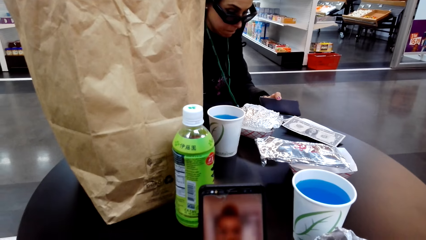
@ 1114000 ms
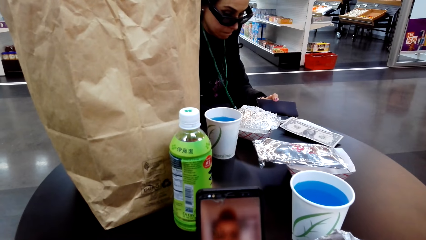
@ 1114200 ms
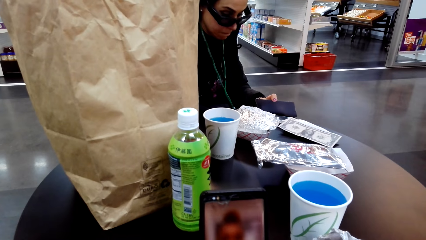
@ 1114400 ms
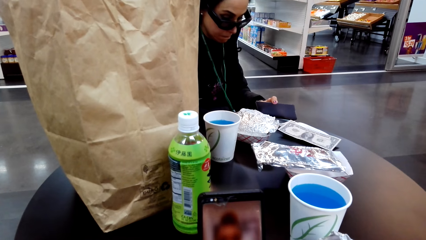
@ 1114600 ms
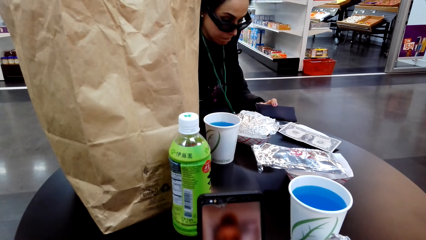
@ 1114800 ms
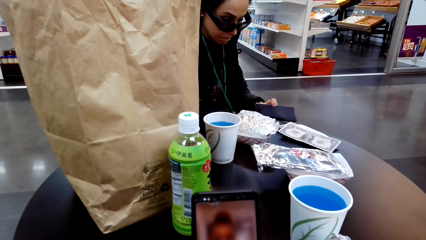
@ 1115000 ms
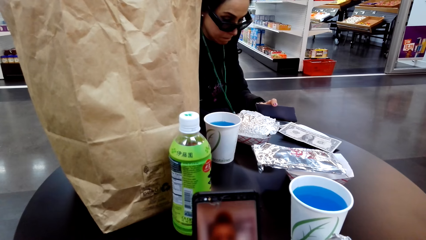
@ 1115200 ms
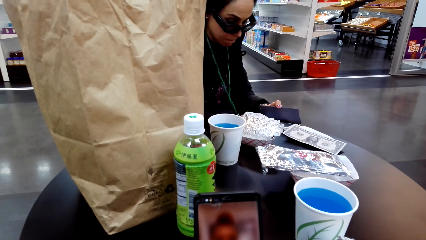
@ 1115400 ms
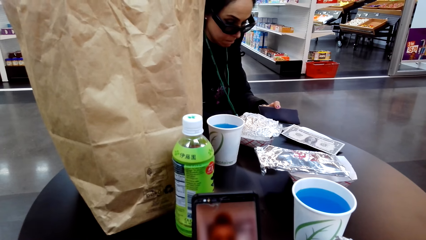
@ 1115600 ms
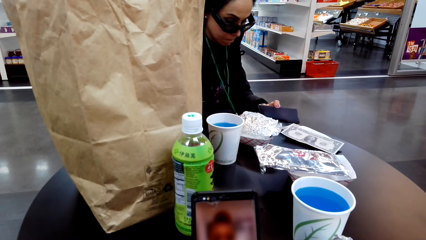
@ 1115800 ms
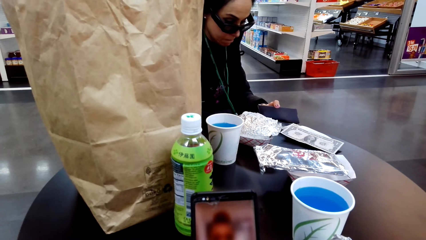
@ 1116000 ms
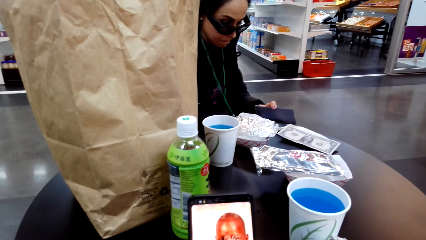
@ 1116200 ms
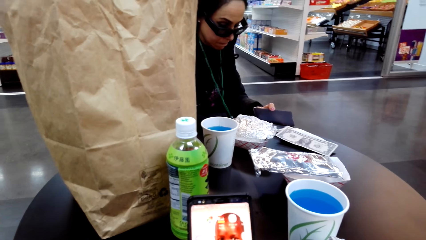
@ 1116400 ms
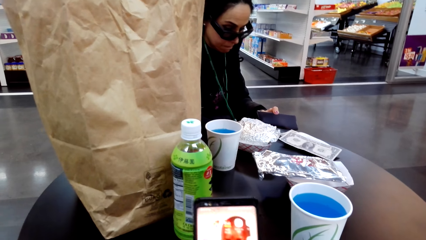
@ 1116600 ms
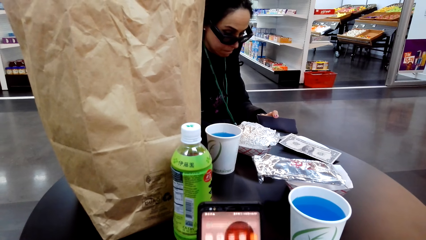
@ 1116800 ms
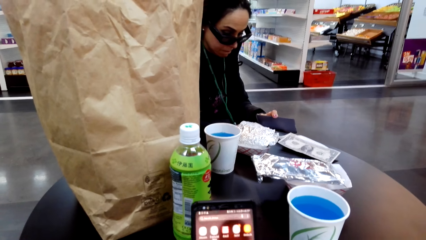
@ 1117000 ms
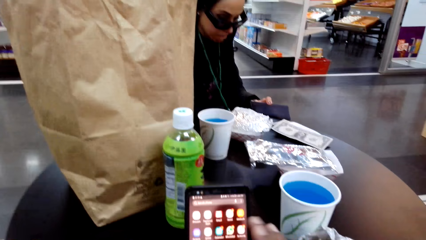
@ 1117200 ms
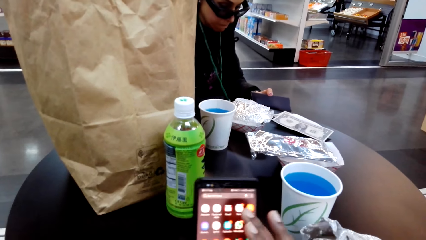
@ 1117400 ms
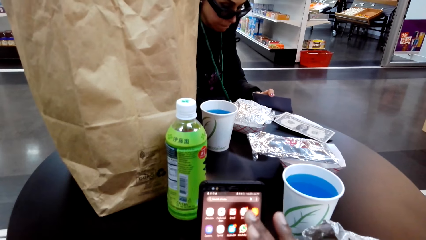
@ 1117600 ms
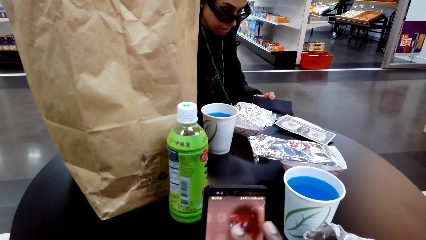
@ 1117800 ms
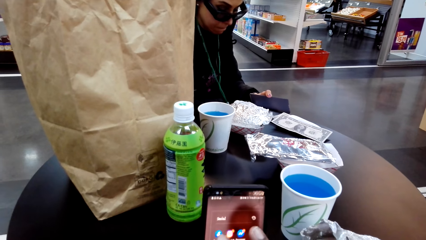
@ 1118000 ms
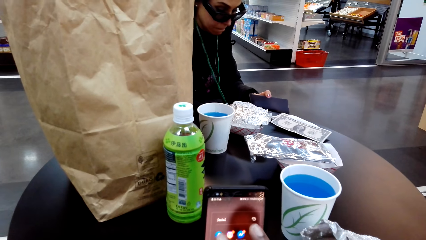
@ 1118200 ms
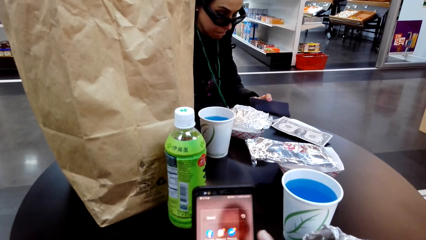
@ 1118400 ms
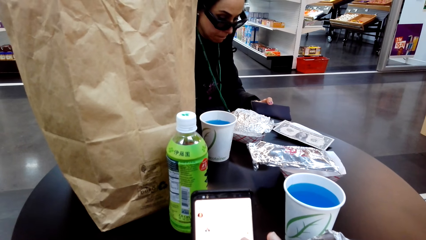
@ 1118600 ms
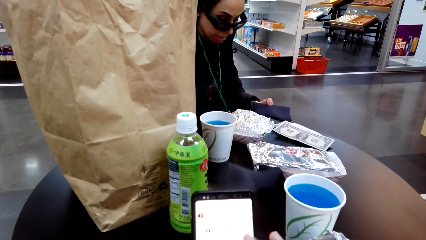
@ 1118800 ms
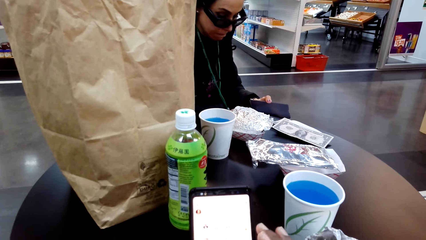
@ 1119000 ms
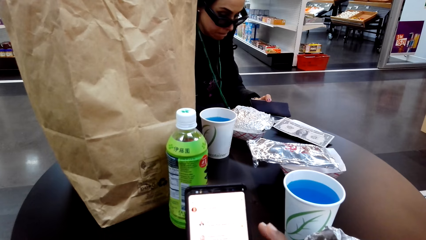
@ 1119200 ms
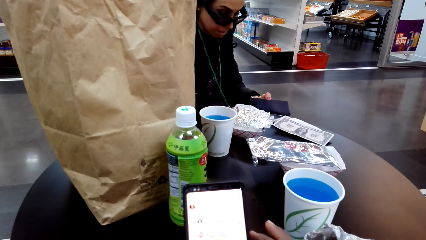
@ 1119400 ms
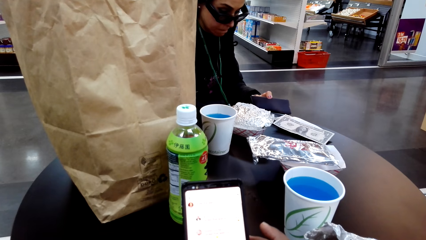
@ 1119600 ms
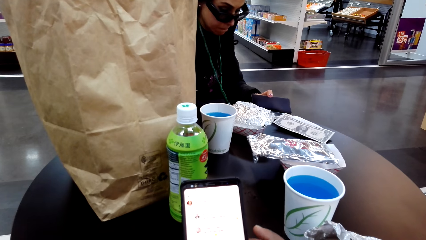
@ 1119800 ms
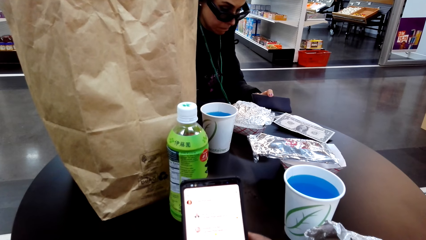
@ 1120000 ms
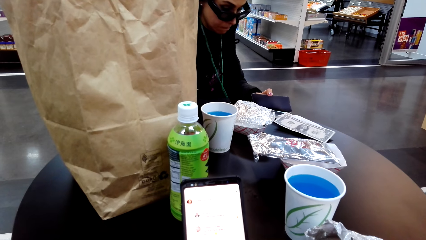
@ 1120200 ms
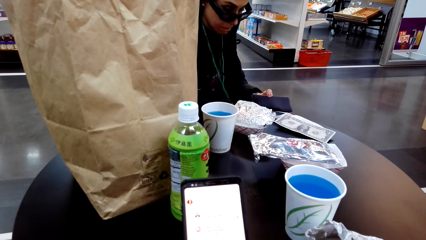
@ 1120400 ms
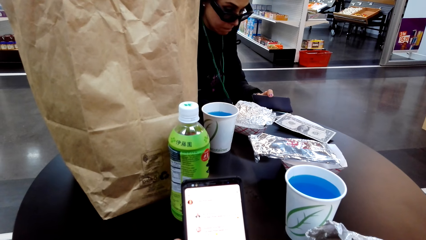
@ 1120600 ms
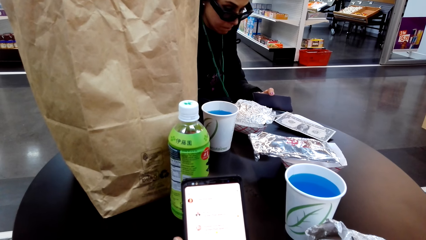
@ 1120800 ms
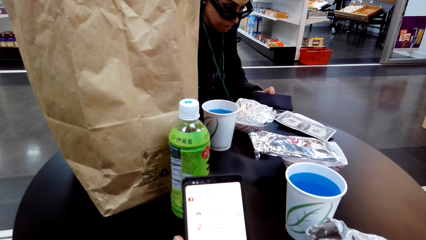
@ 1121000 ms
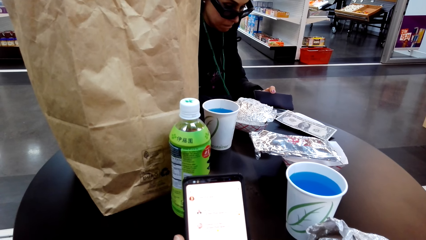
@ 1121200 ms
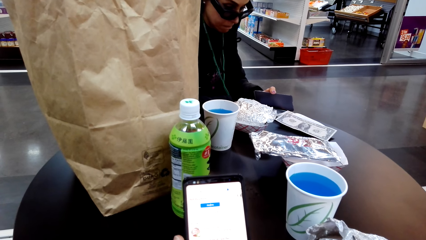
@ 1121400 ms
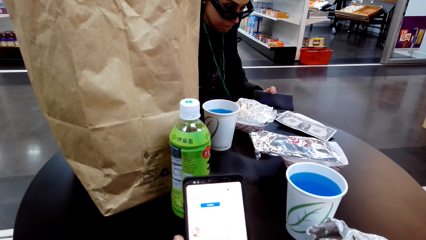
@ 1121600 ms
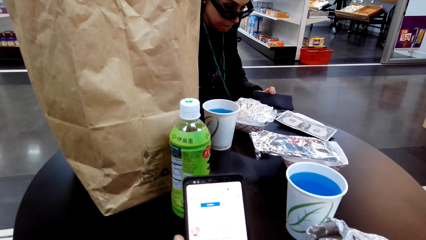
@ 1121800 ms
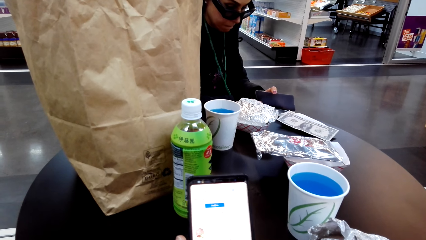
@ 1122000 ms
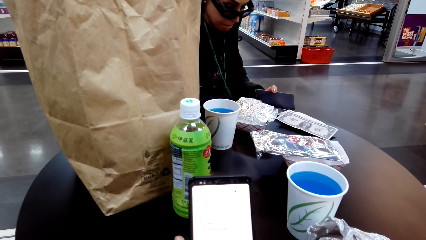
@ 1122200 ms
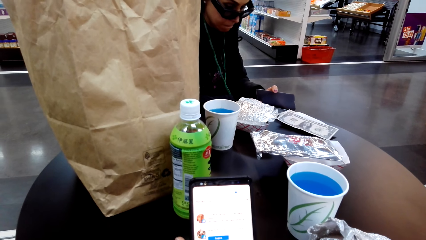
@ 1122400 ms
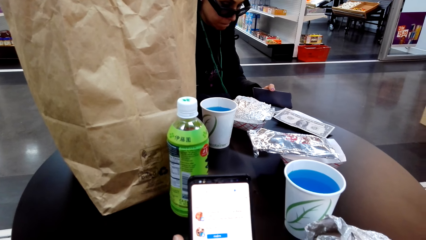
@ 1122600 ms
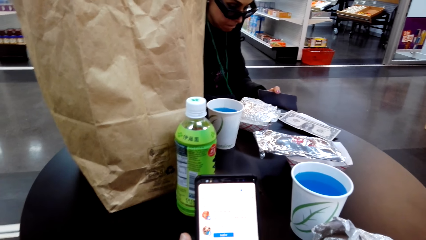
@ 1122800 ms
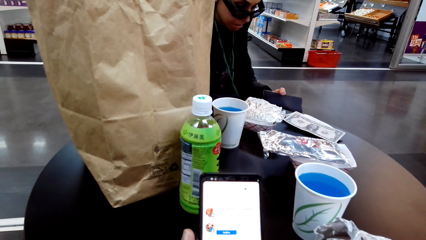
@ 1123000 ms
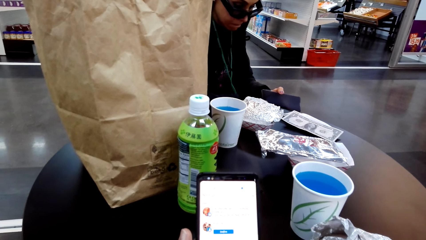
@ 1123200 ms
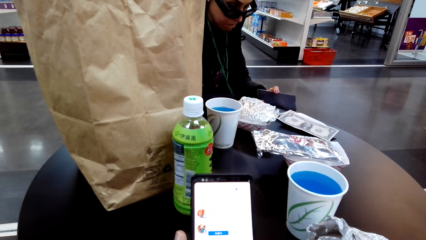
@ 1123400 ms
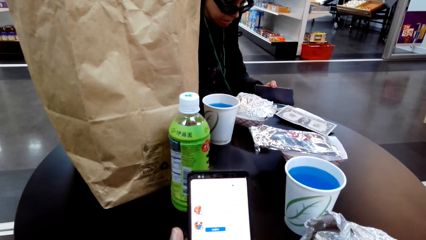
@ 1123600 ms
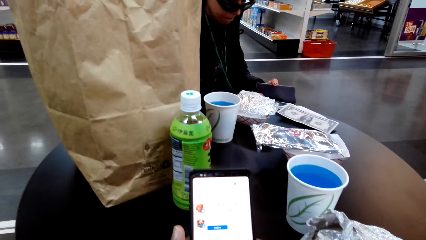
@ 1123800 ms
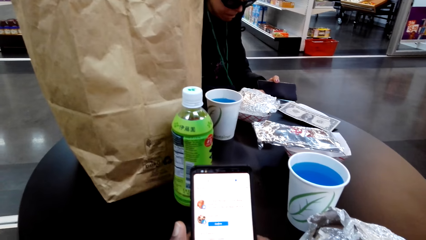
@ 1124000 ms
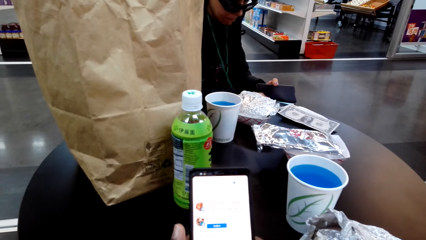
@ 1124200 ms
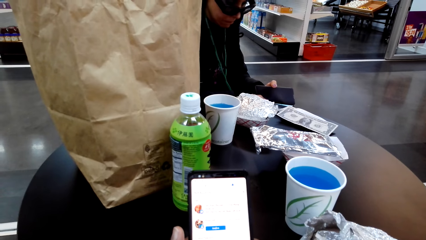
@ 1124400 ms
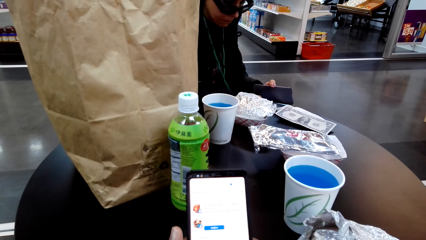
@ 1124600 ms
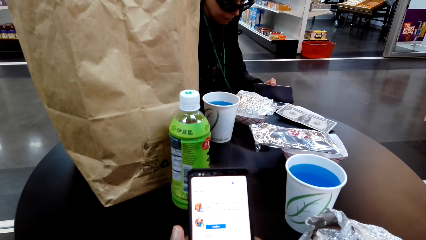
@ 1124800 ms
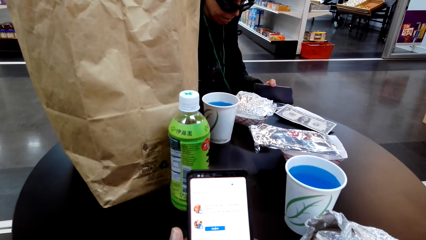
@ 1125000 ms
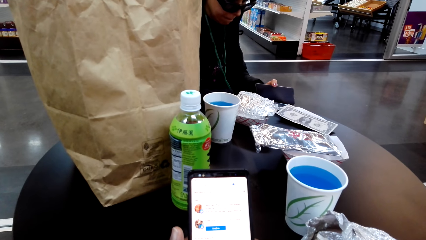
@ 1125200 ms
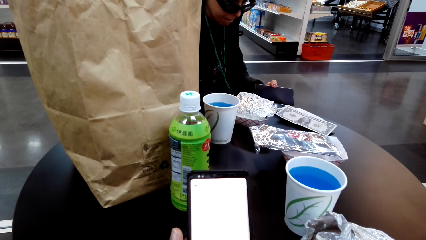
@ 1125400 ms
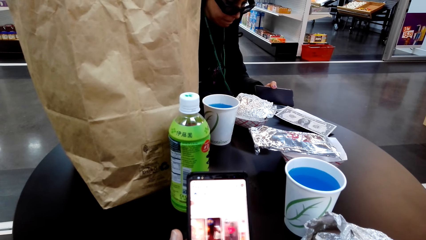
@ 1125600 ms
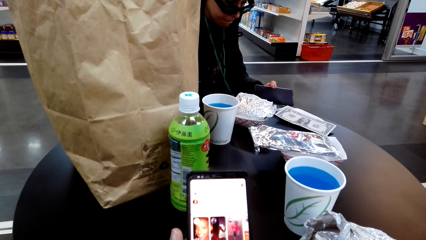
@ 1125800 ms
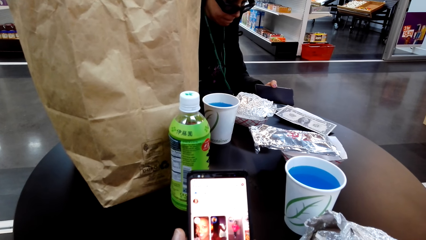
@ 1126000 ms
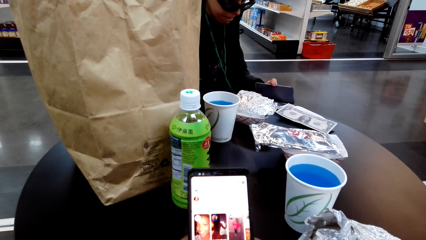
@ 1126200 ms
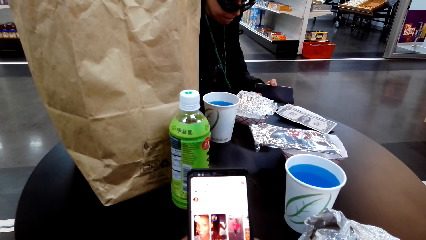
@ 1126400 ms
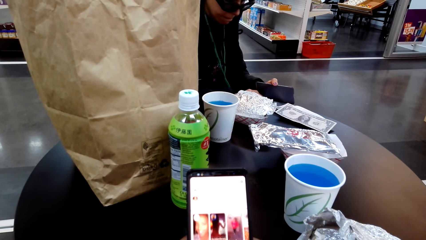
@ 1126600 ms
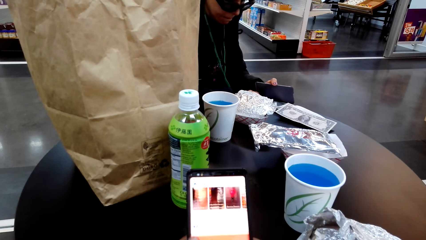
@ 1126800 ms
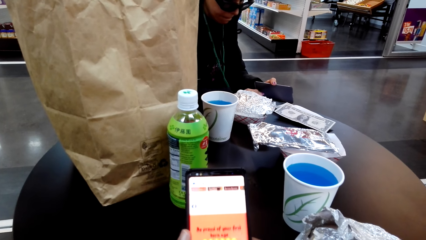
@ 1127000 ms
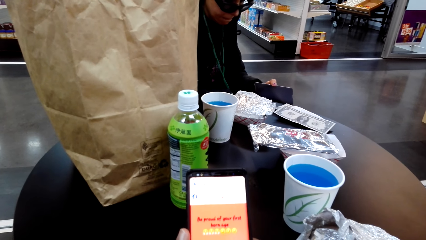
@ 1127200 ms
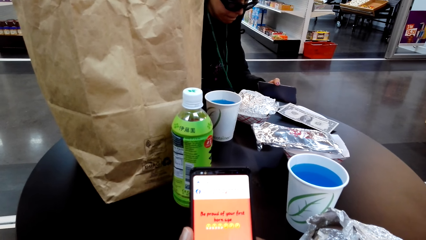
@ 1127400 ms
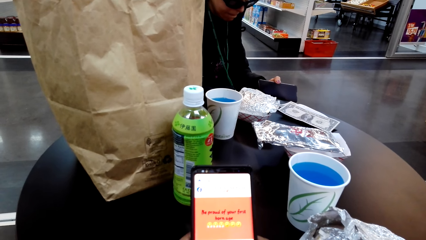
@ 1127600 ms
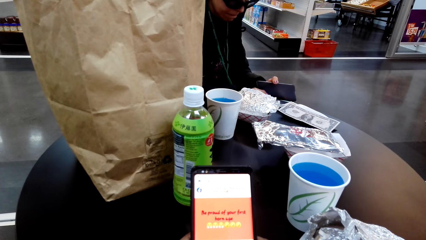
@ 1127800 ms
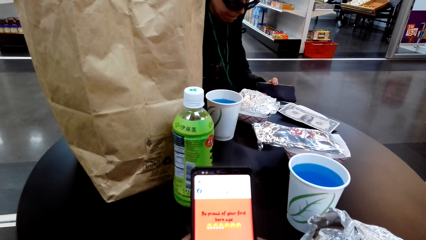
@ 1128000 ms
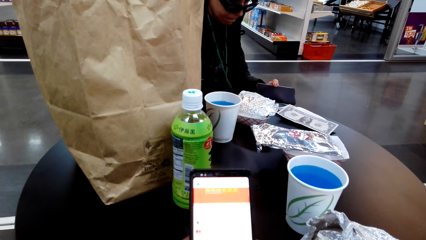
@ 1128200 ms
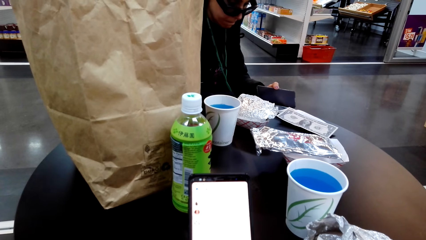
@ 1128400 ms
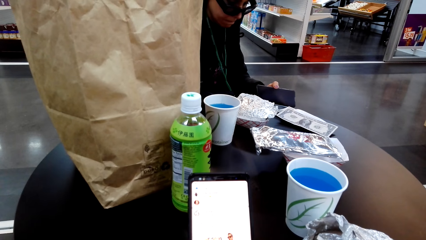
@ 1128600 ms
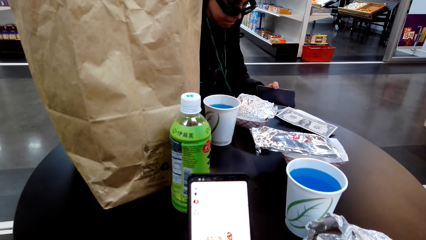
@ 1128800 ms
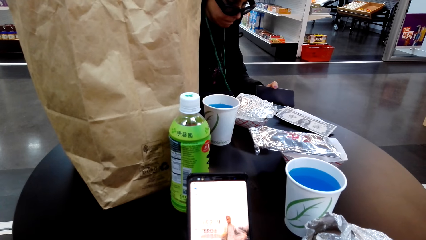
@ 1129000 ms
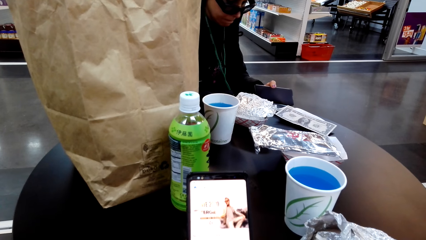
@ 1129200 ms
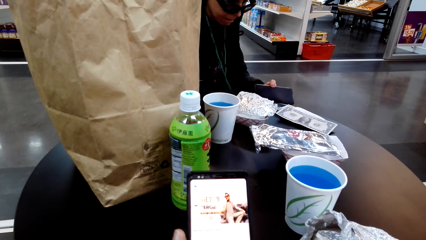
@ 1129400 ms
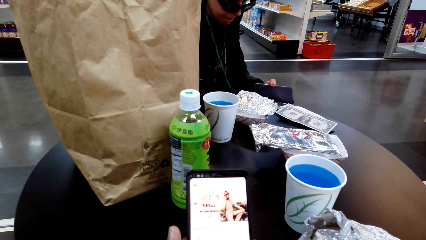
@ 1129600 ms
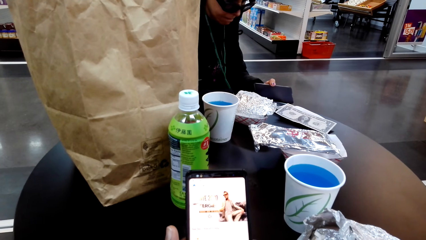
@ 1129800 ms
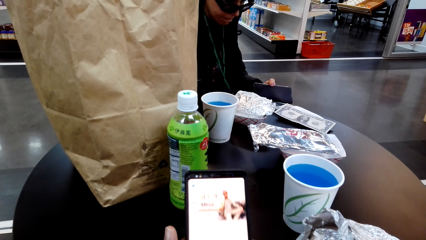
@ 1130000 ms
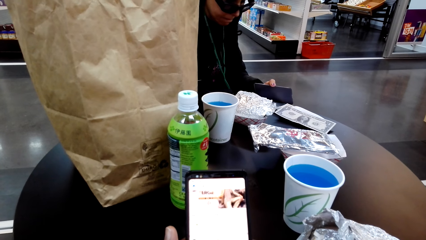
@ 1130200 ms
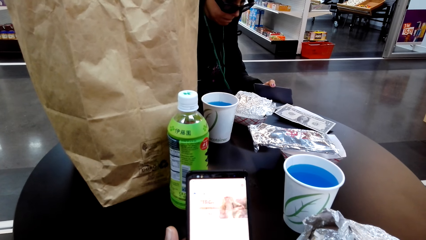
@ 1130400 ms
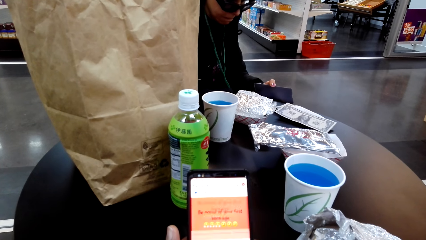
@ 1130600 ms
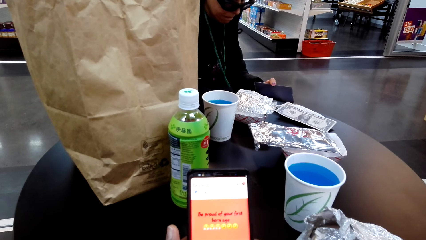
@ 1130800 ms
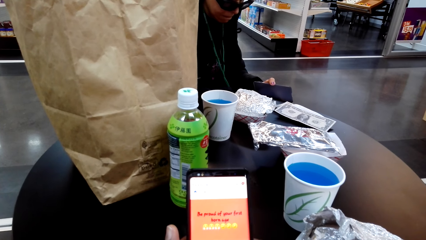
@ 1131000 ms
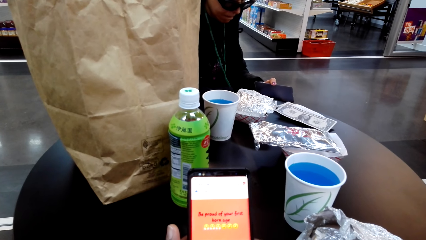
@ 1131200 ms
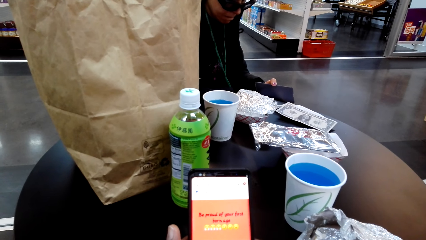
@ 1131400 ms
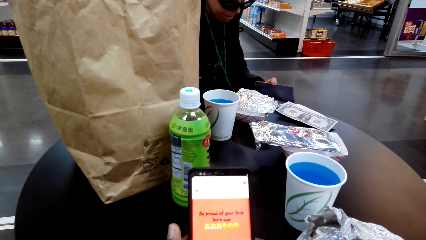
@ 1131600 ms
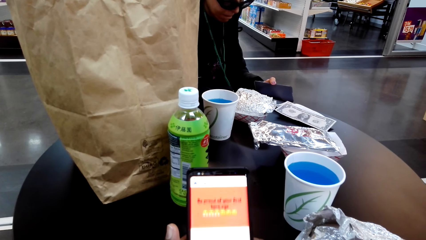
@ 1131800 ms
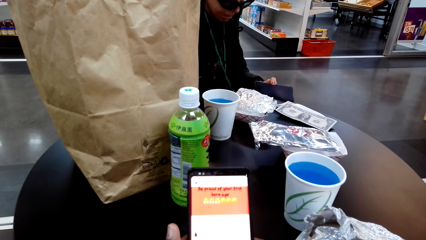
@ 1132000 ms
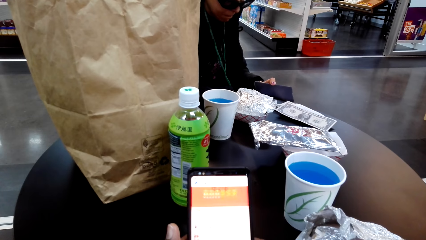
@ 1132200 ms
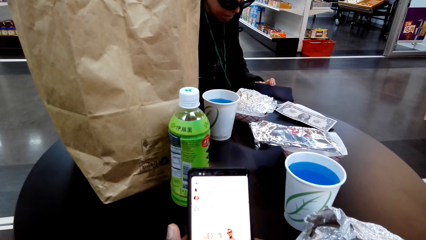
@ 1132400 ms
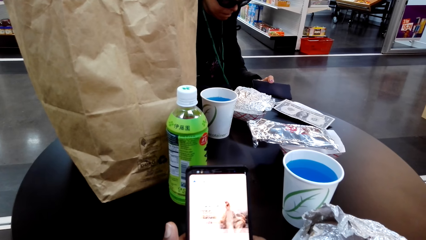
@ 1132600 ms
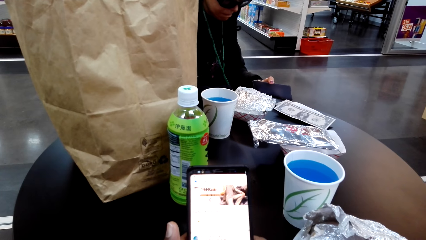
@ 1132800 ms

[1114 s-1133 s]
The camera wearer stares at the cellphone. They scroll on the screen. They stare at the cellphone. They scroll on the screen.
